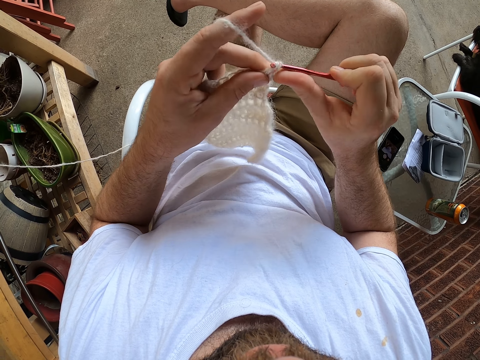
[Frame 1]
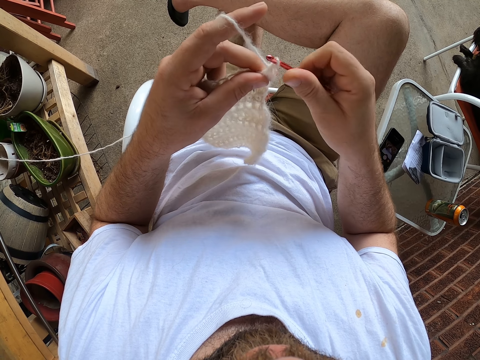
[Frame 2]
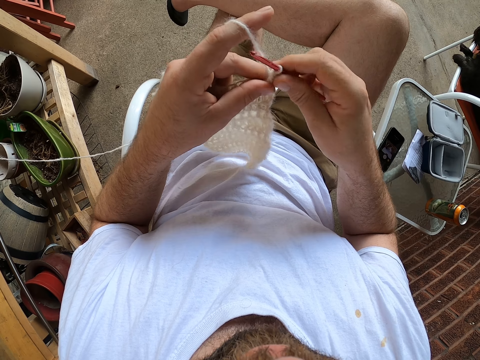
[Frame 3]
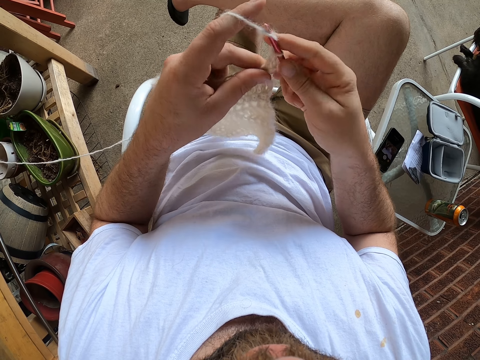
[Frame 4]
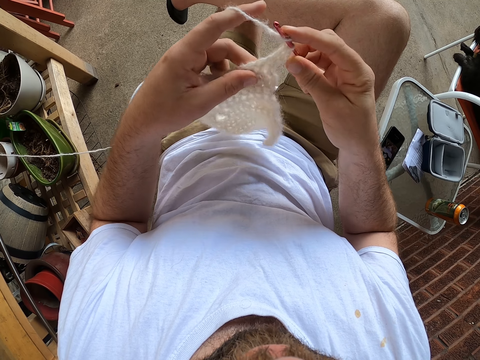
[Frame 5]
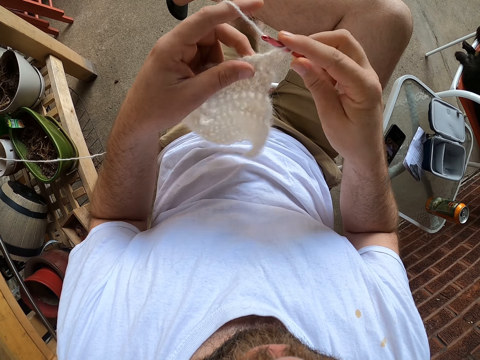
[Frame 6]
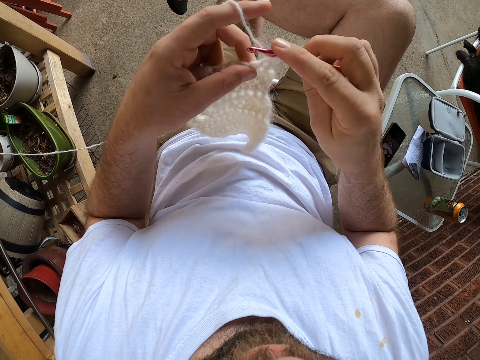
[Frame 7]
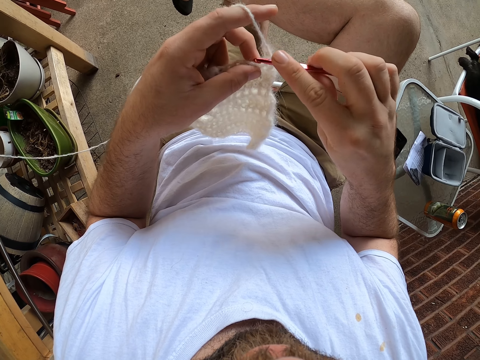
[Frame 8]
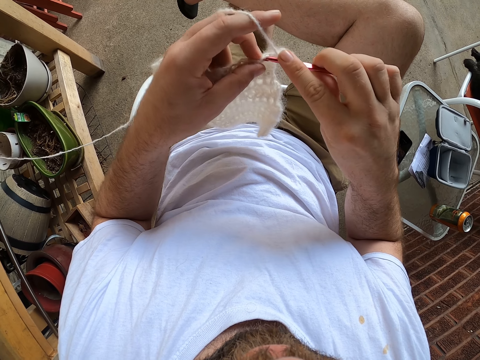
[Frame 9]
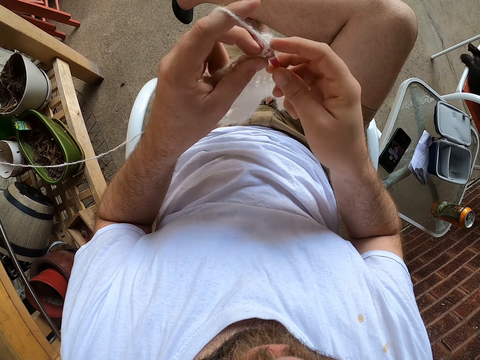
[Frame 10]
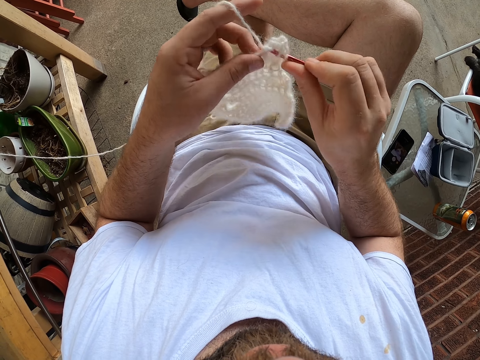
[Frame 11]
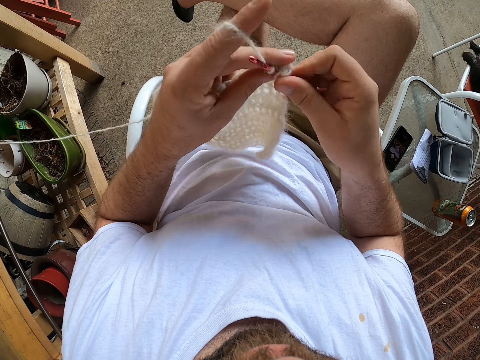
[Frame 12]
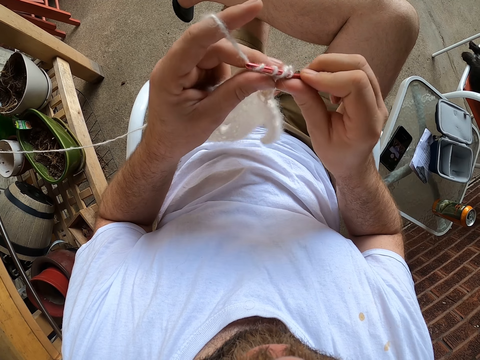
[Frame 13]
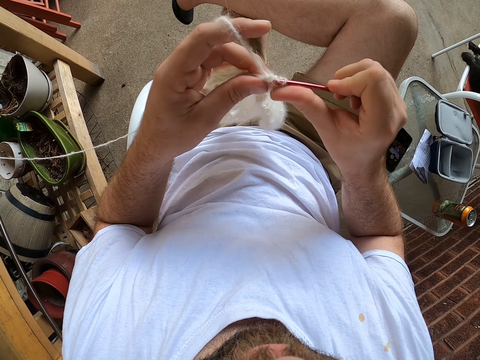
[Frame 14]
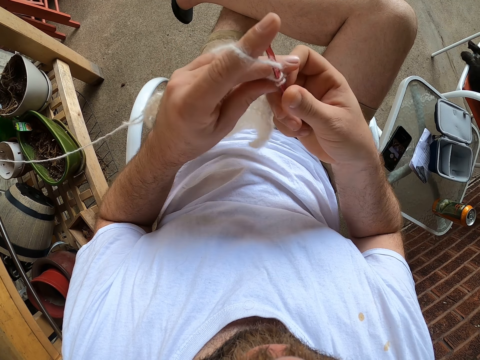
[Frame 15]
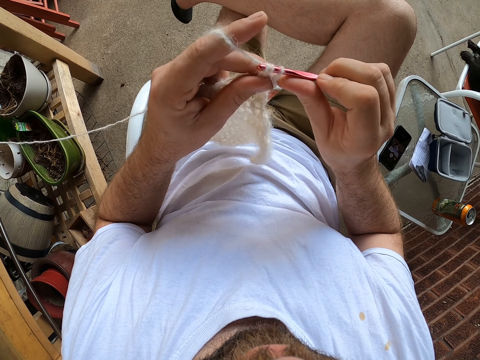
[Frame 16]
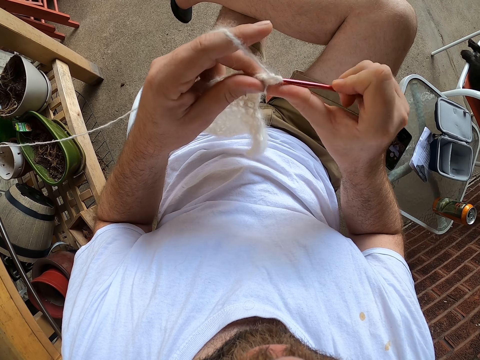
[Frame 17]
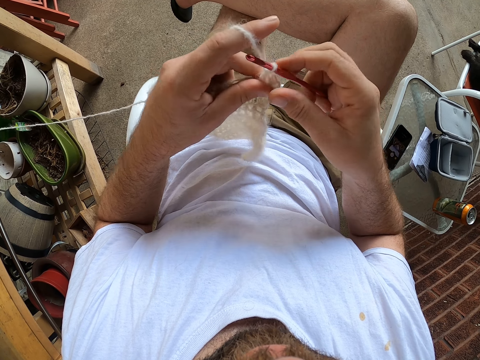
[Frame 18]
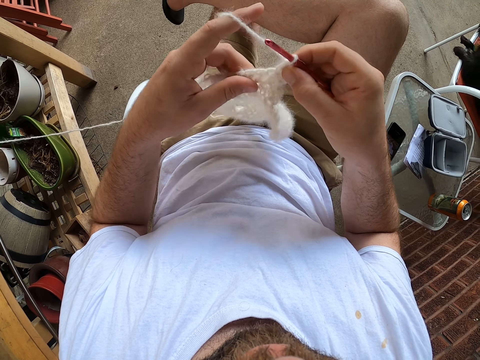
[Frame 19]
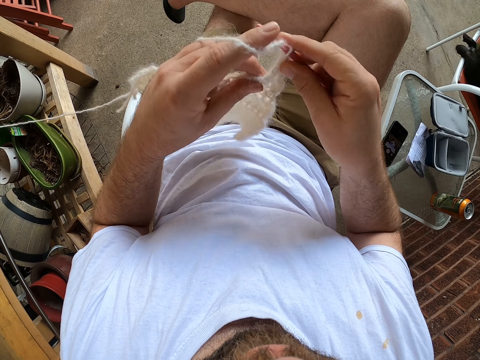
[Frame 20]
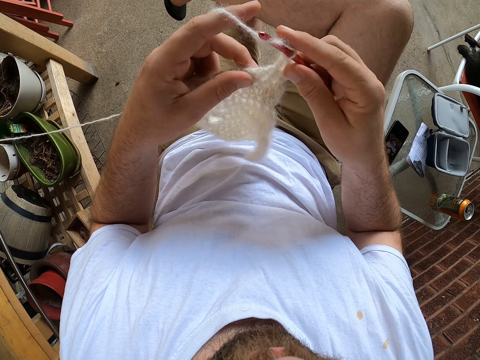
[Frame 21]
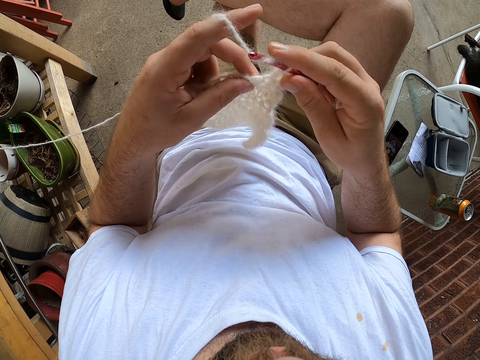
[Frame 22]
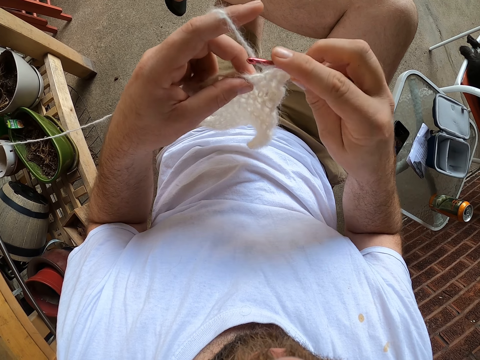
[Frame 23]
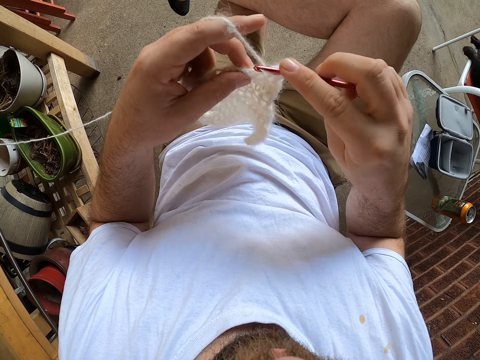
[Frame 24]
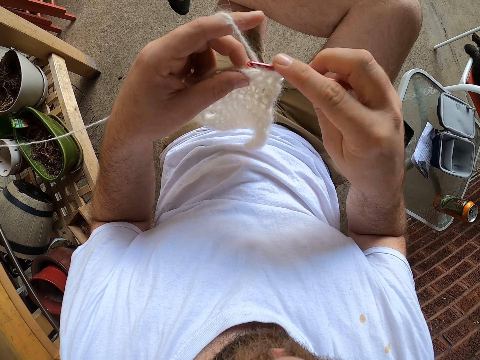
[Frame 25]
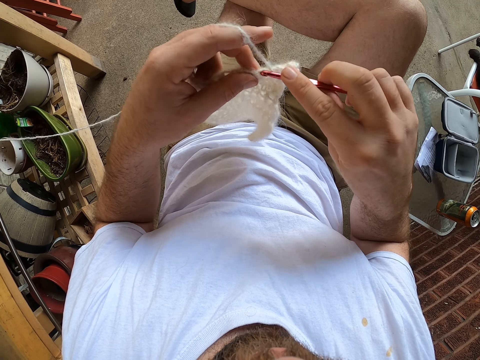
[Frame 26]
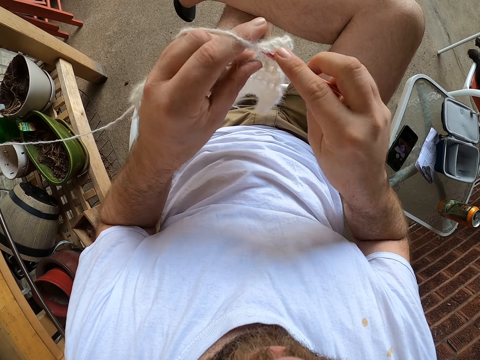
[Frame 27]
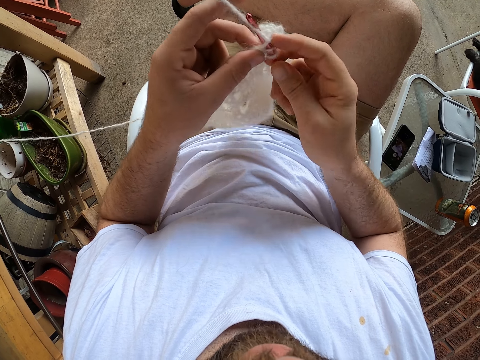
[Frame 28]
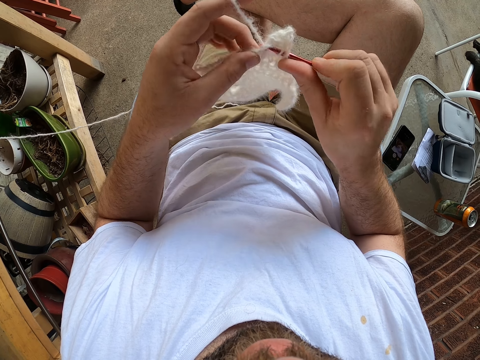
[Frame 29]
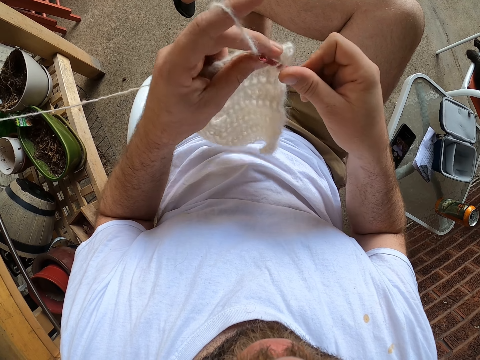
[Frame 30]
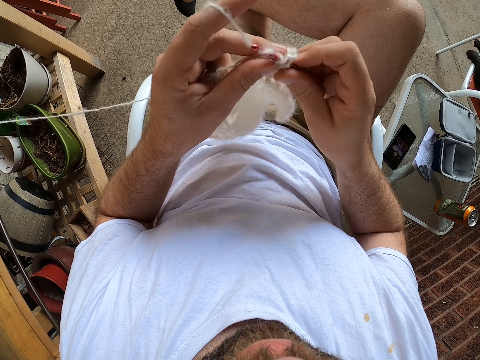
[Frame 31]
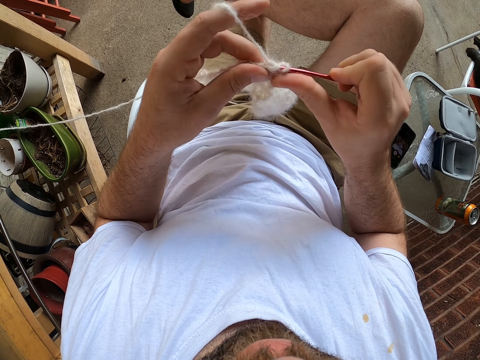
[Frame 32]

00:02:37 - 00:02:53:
The camera wearer checks the fabric. They crochet the fabric.

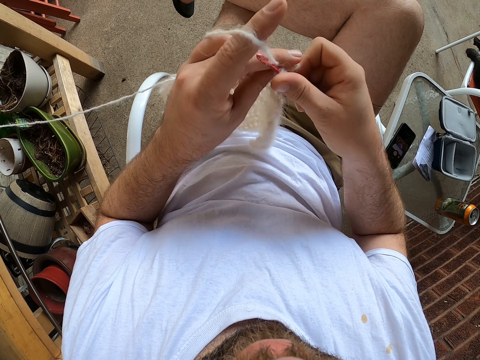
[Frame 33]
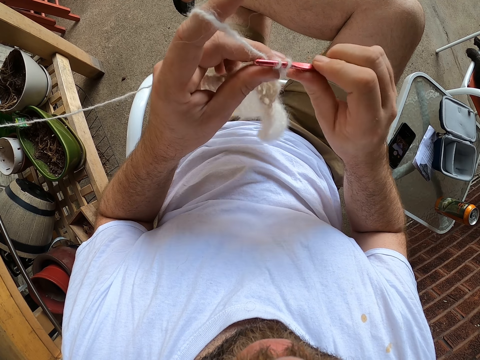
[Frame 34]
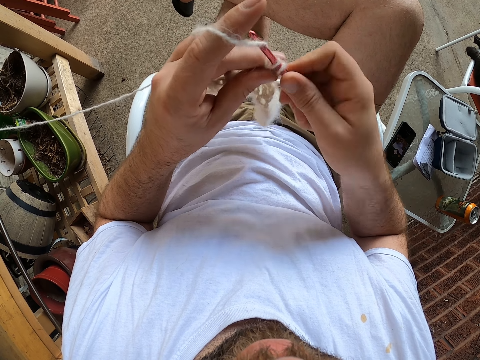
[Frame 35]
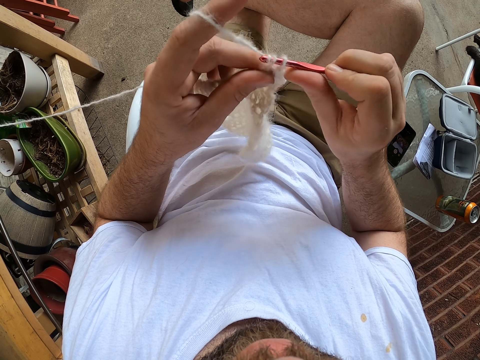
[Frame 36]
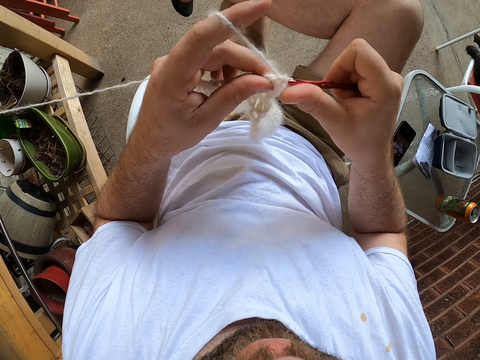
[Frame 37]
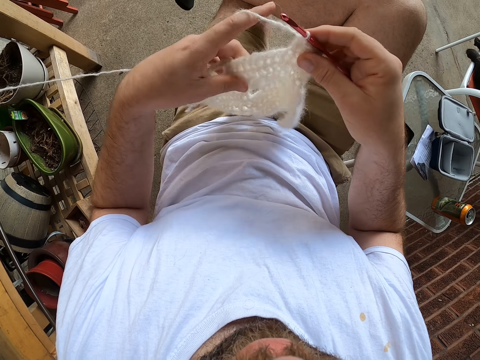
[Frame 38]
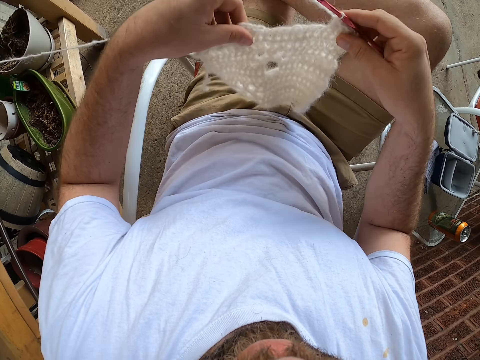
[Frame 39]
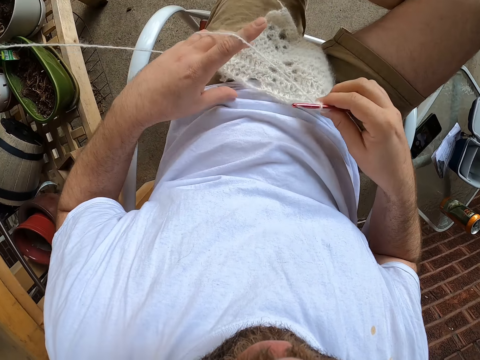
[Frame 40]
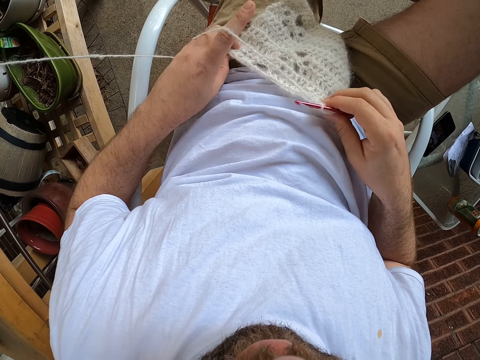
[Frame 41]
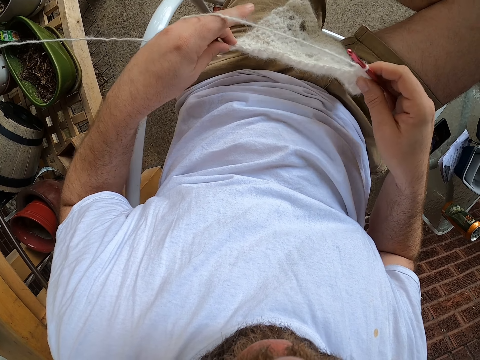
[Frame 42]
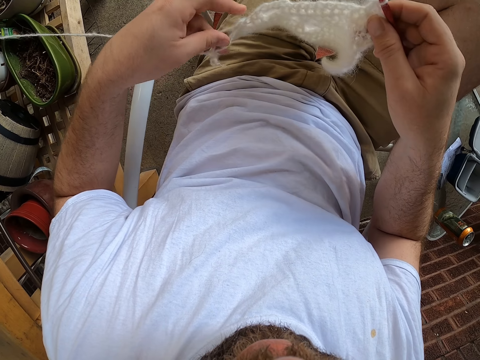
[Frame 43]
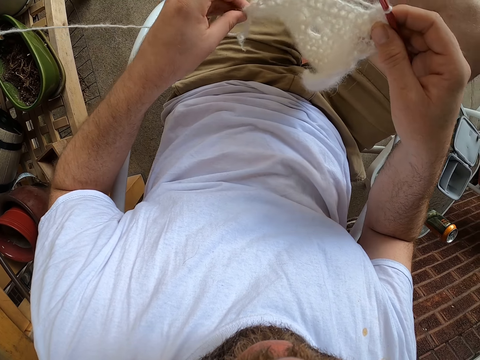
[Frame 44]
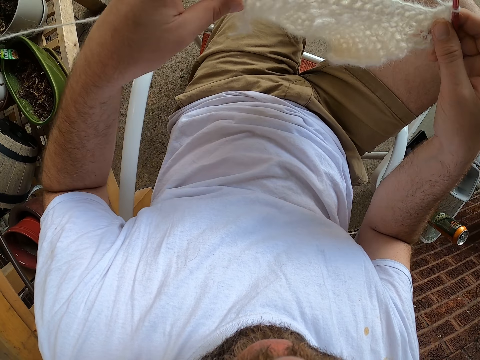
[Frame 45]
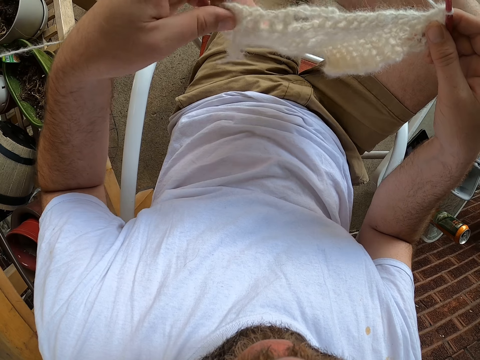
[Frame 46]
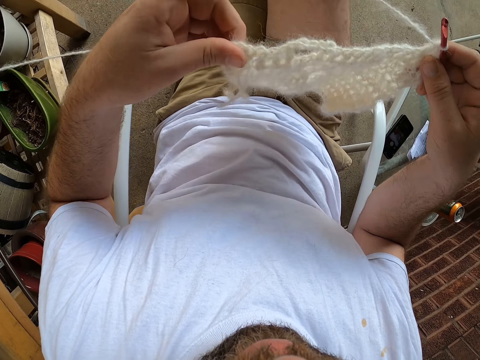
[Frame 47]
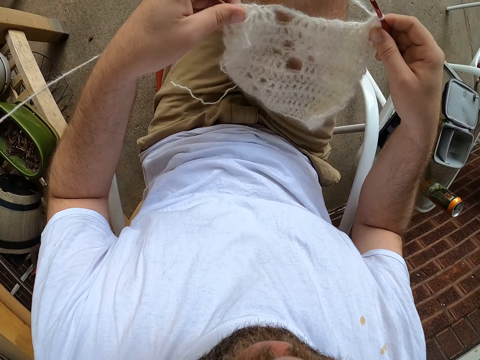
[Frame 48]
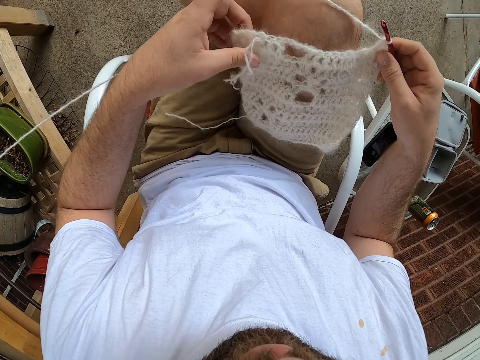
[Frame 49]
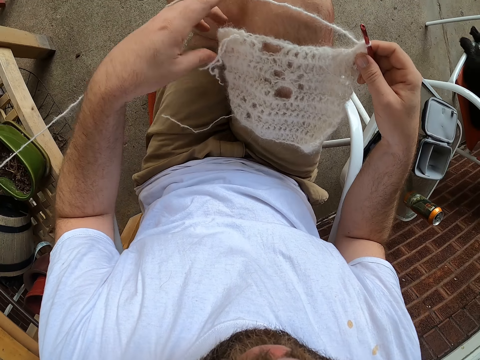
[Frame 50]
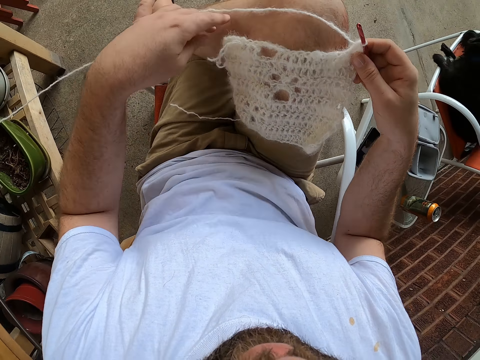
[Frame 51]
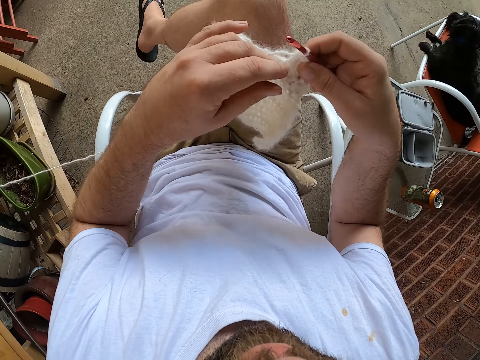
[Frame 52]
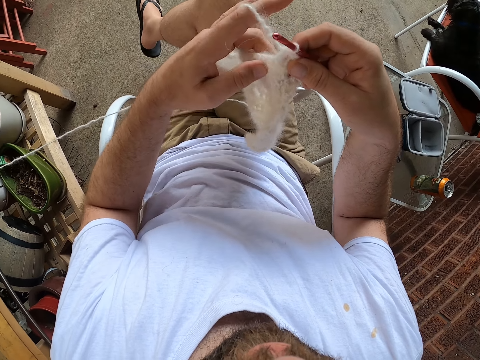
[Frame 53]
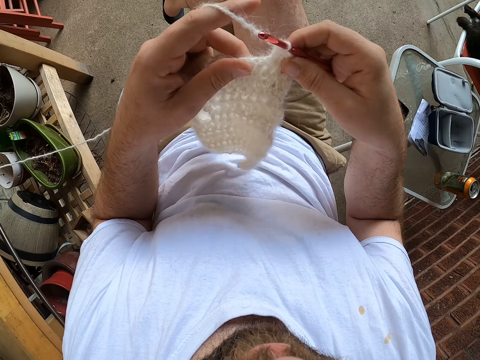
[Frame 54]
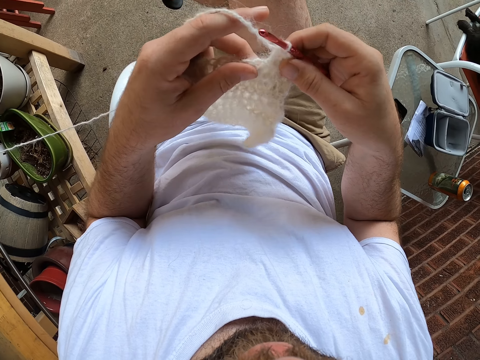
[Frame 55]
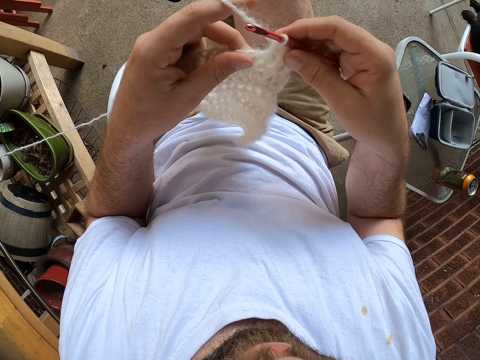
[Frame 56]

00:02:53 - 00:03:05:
The camera wearer places the cloth or fabric on his left lap. He lifts the cloth from his left lap with both hands. He puts a leg onto the other leg. He places the cloth on his right lap. He lifts the right leg. He lifts the cloth from his right lap with both hands. He checks the fabric.
